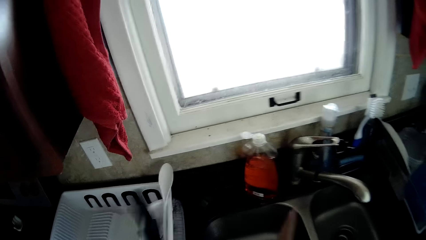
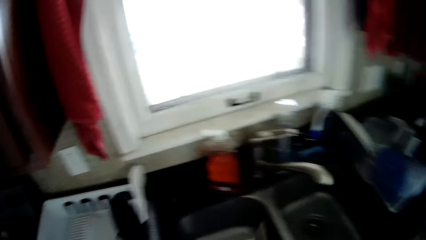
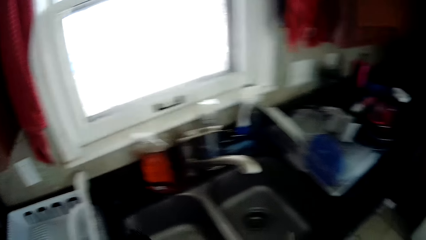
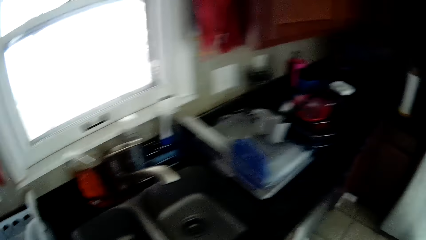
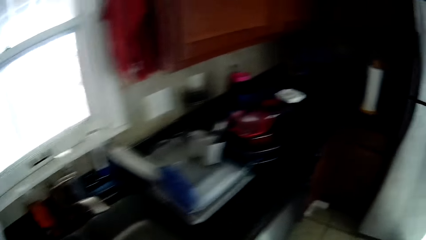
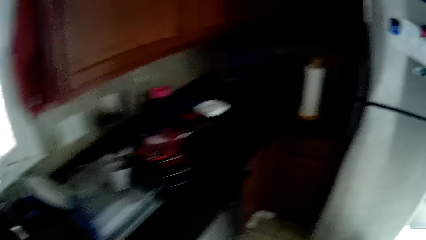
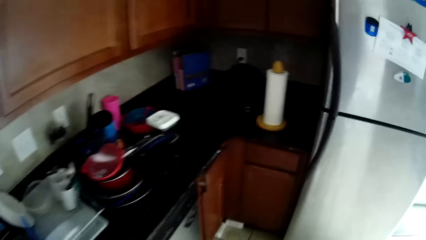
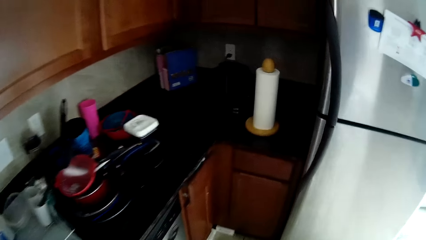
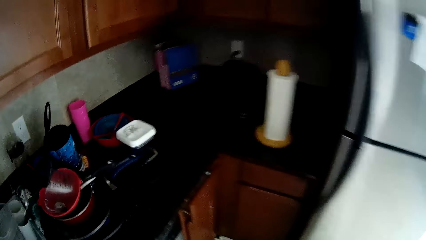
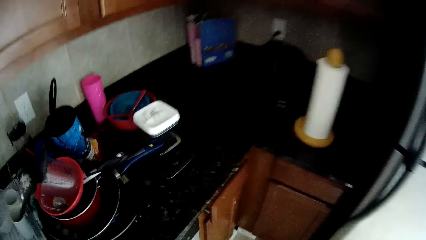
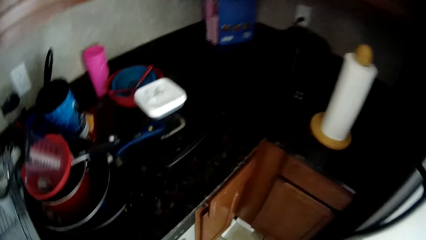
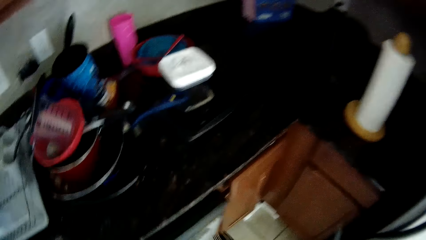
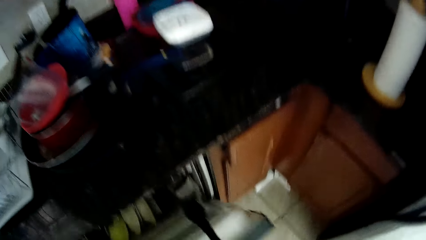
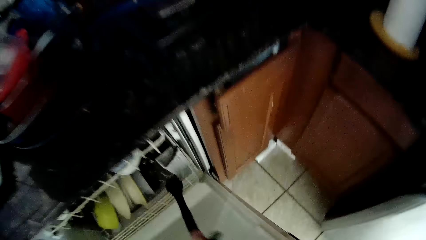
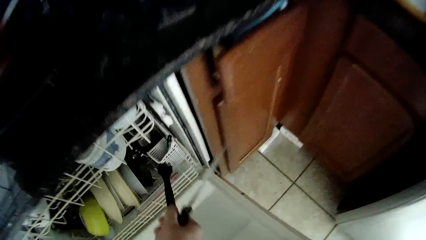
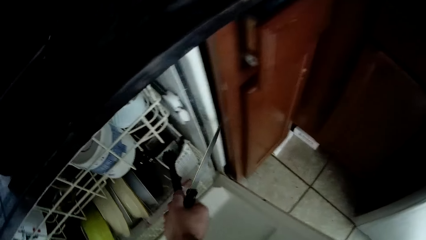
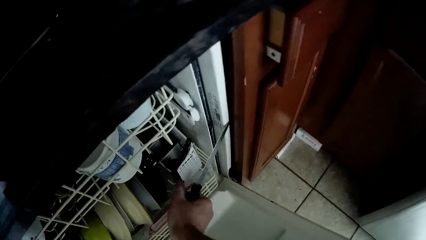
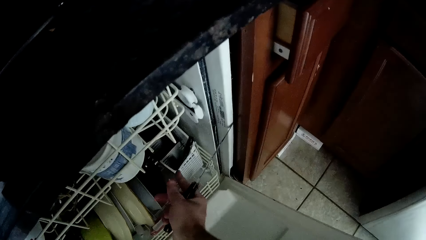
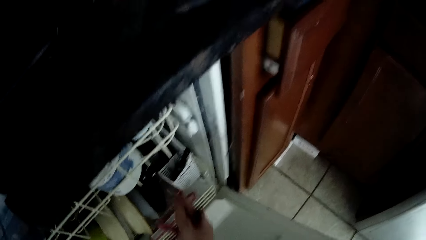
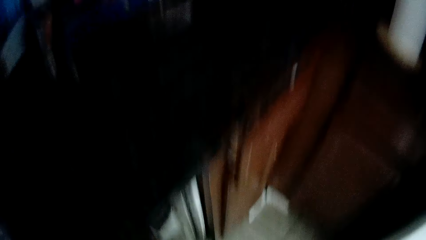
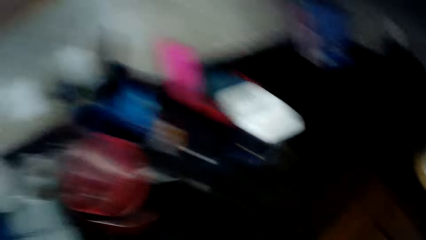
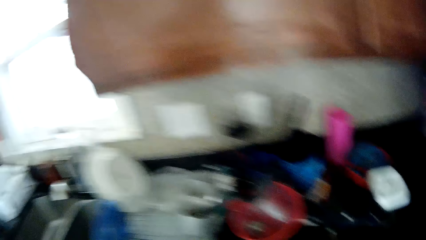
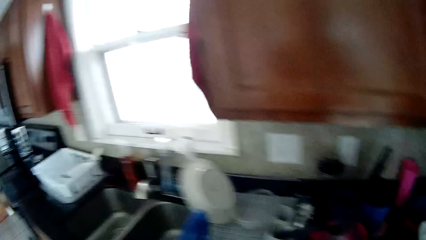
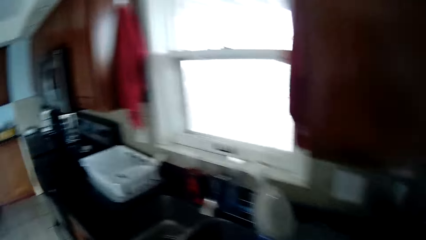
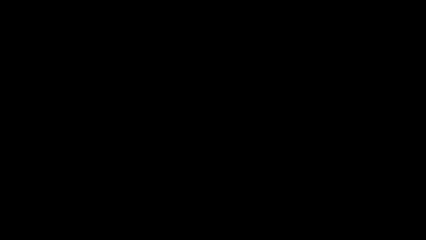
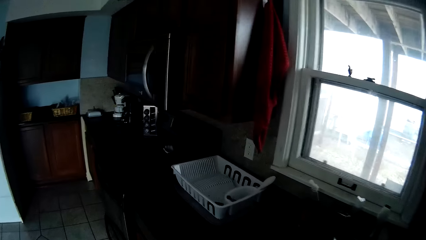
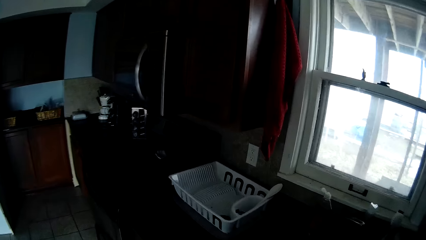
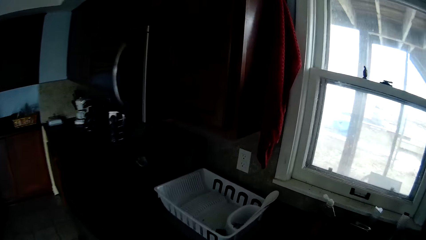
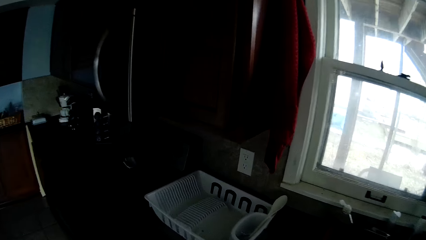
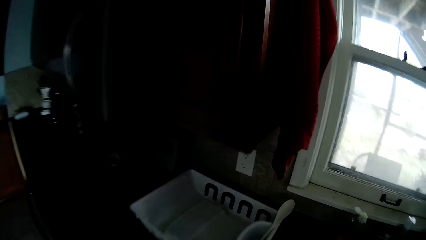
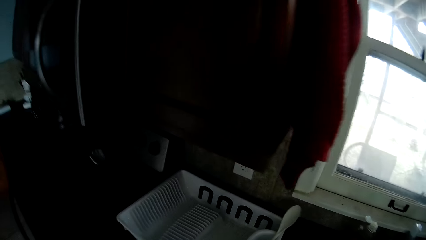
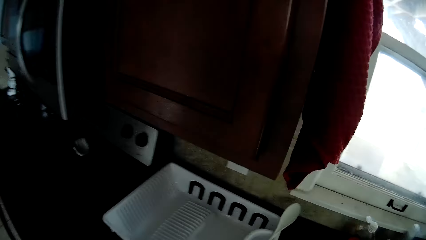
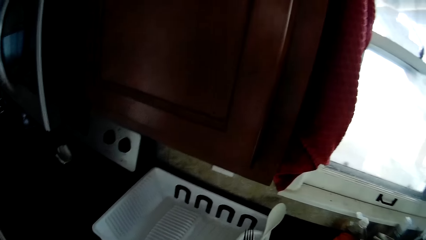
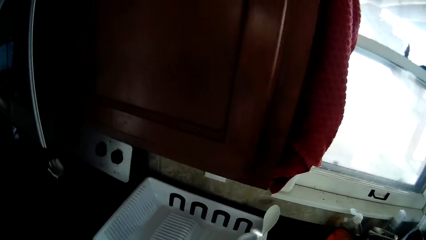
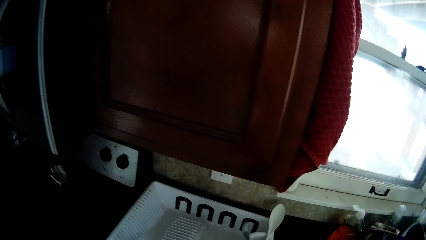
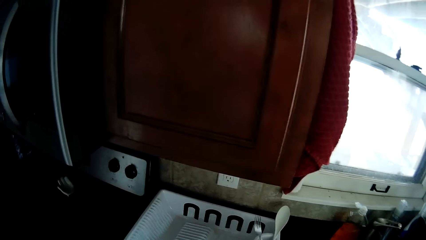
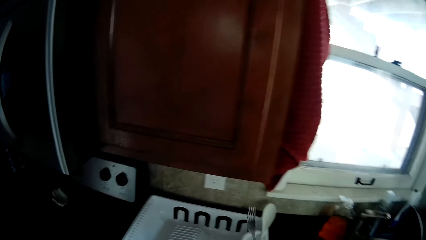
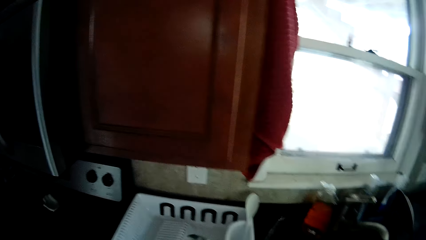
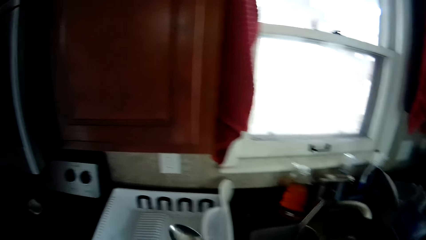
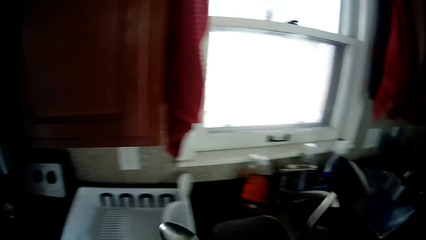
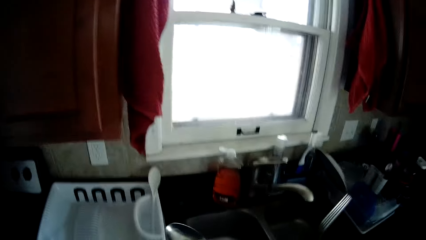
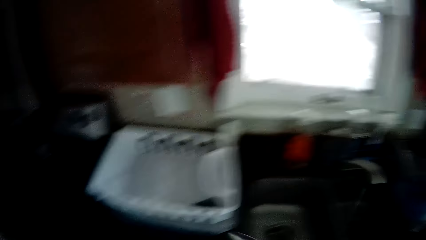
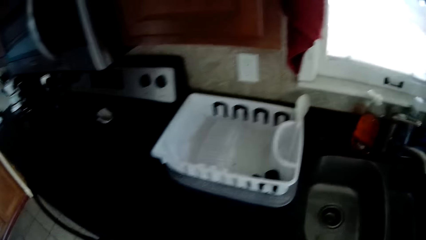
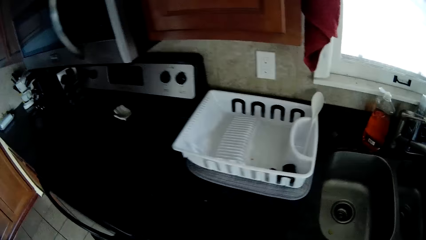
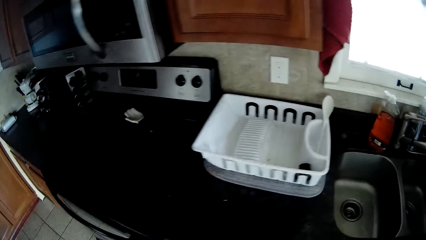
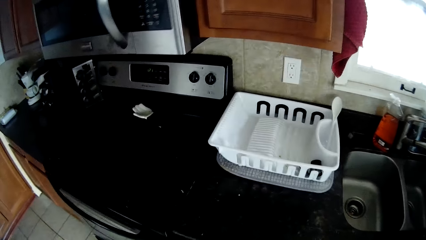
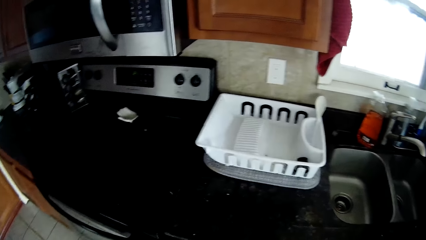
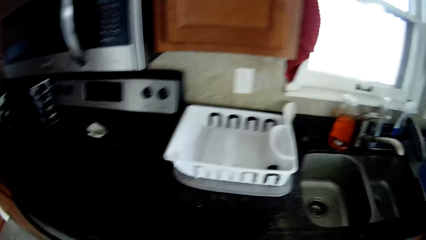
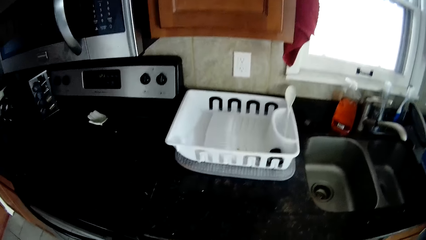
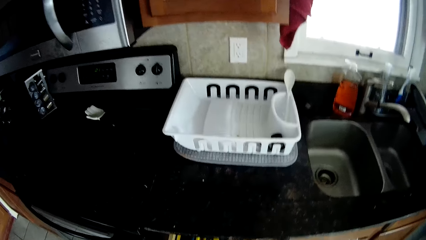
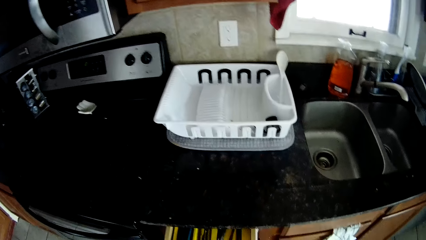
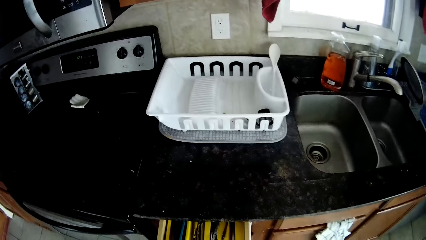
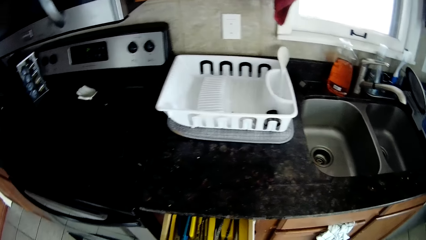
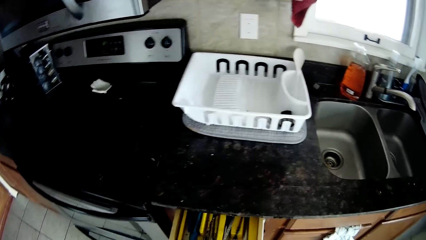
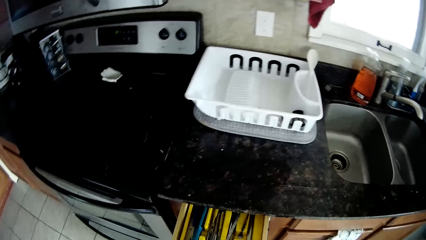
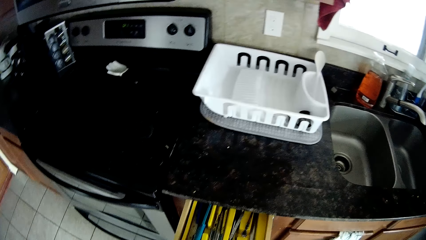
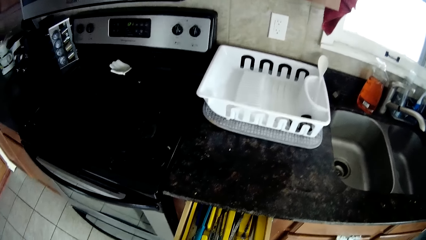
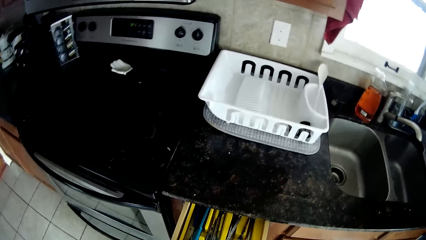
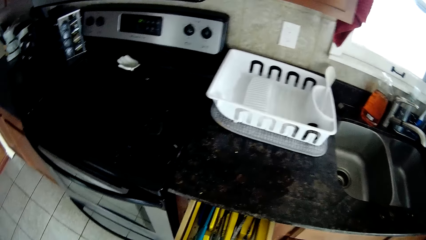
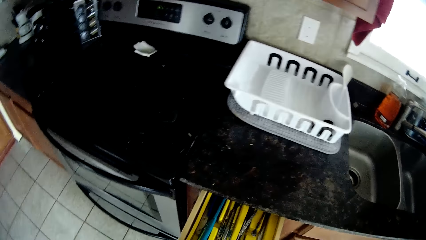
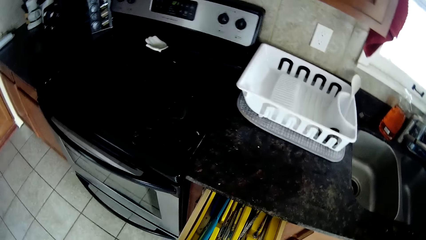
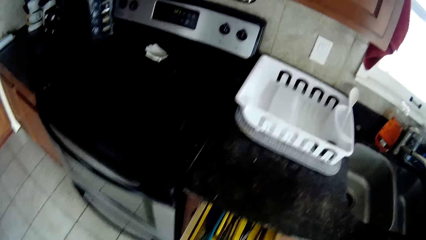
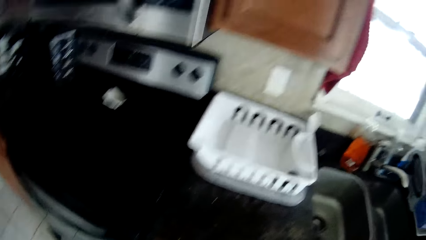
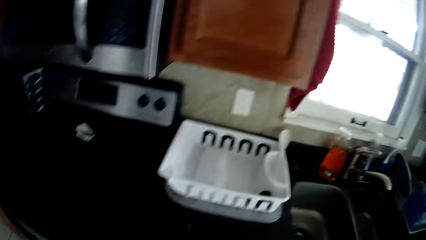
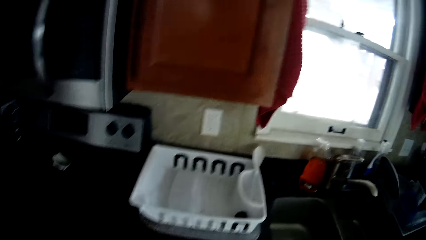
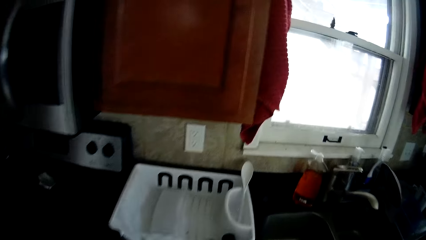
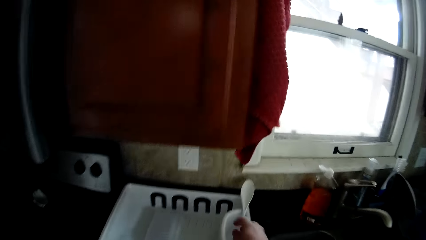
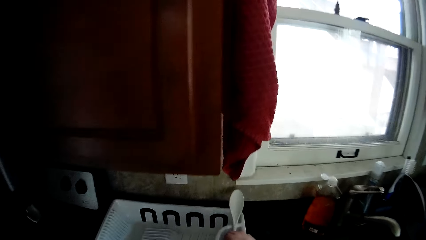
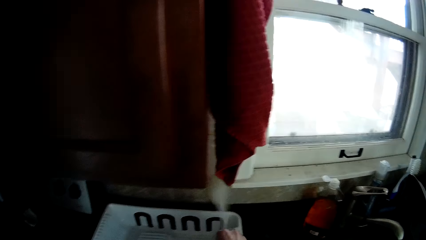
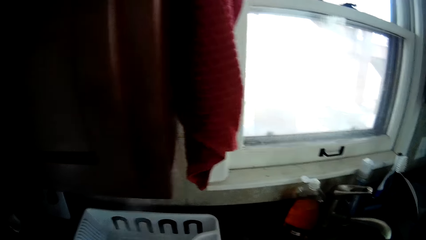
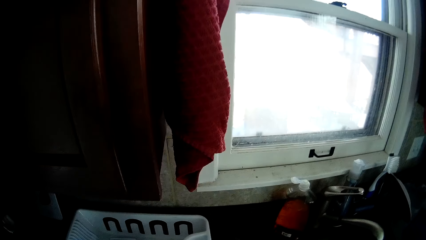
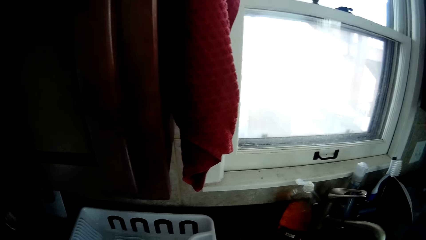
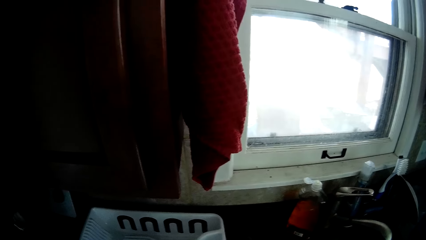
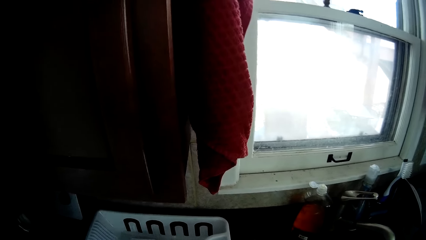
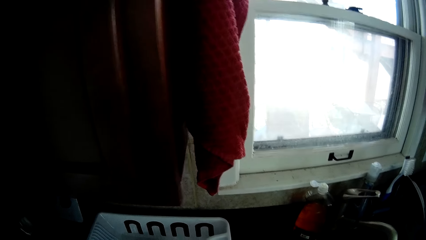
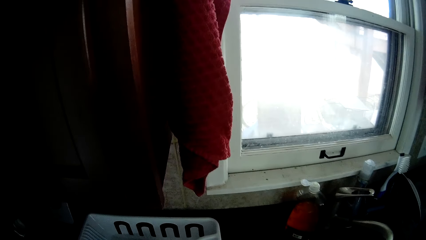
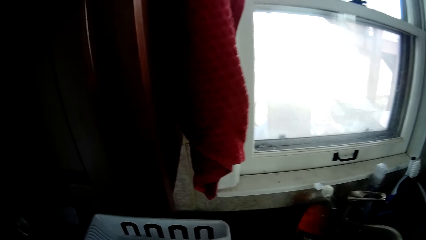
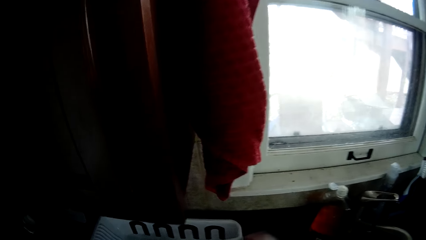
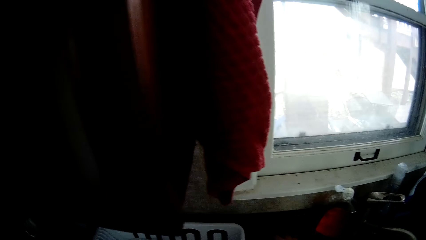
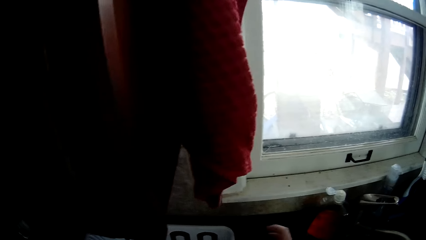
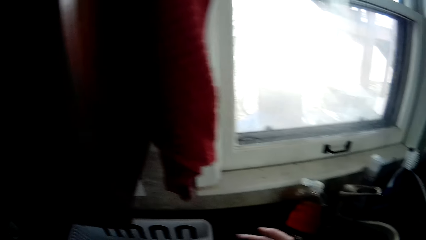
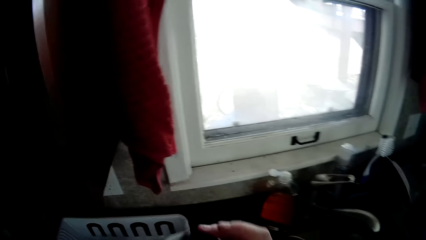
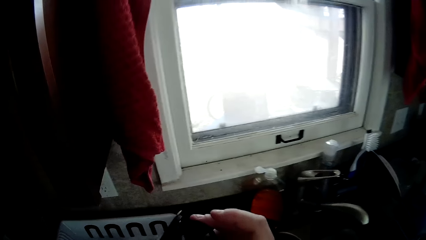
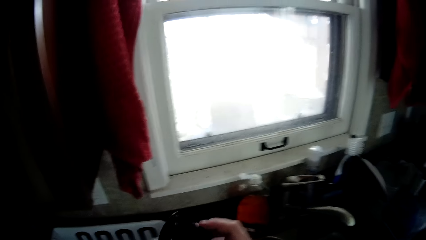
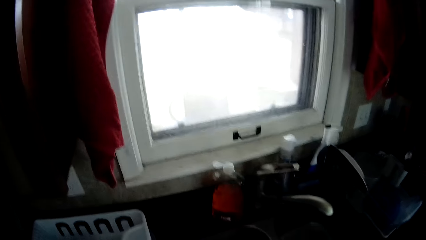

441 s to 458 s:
The camera wearer walks around the house. They open the dishwasher. They open the drawer. They put the spoon in the cabinet. They put the utensils in the dishwasher. They walk around the house. They pick spoons from the utensils rack. They open the drawer. They put the utensils in the drawer. They close the drawer. They pick the spoon from the utensils rack.
